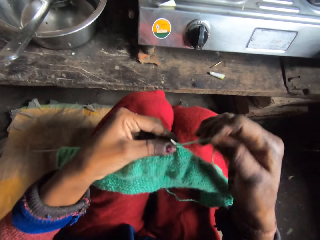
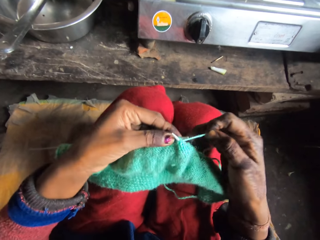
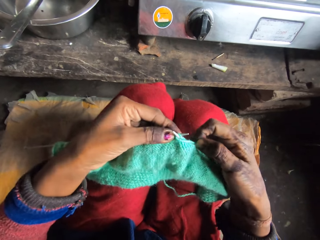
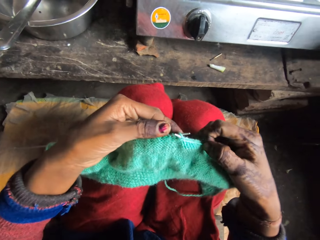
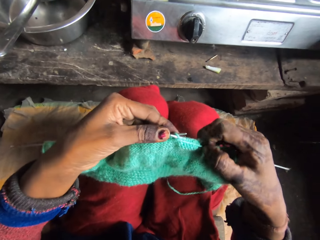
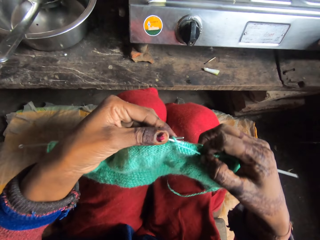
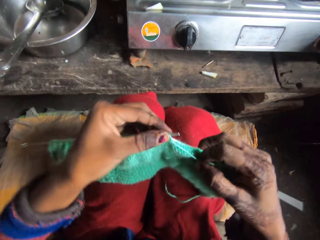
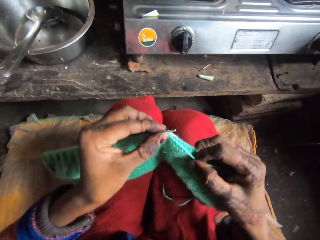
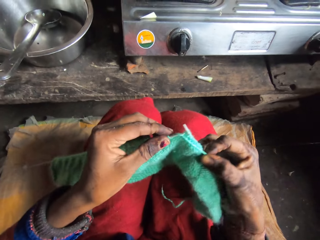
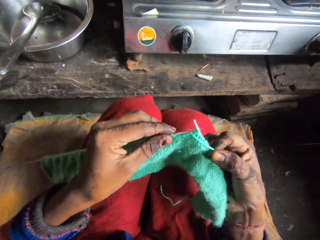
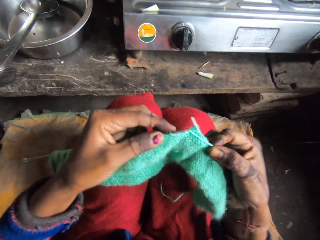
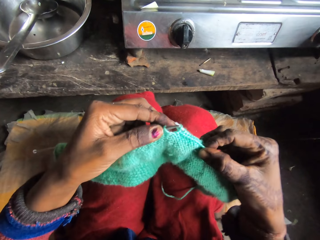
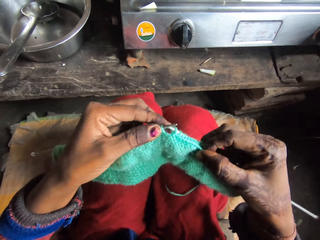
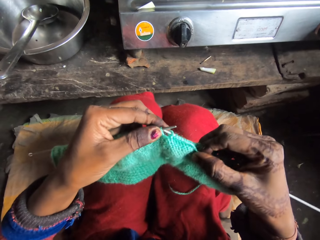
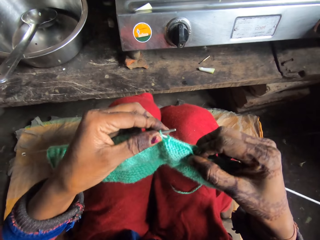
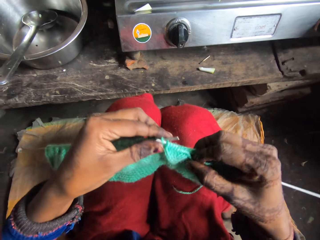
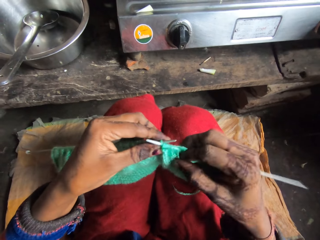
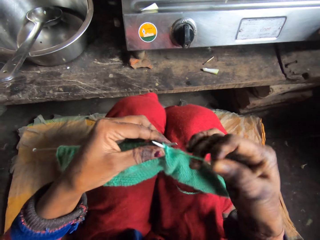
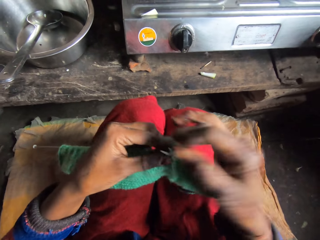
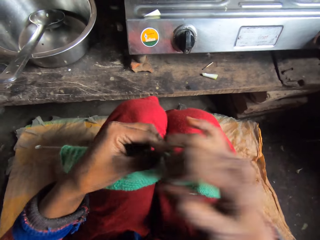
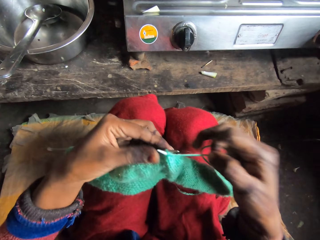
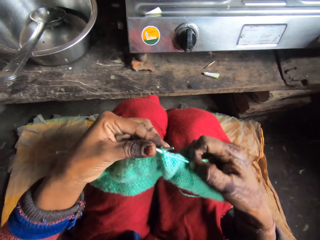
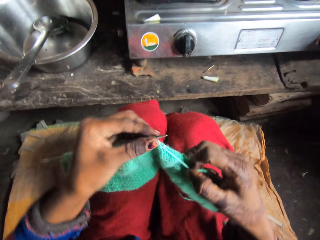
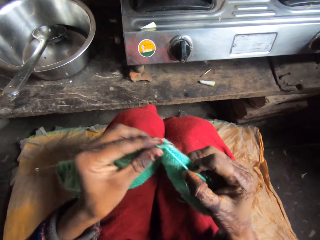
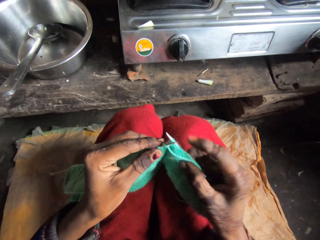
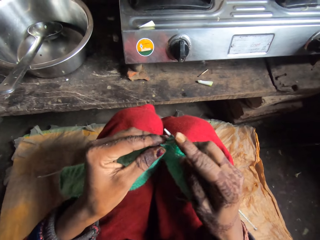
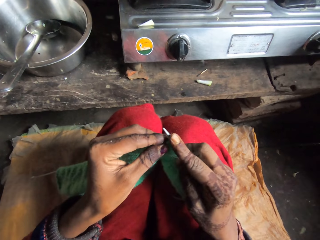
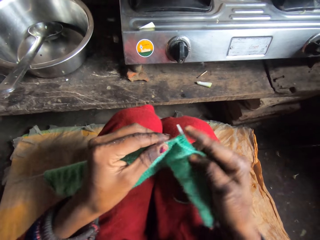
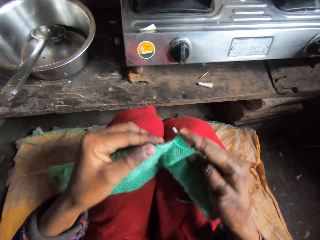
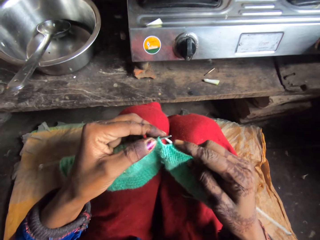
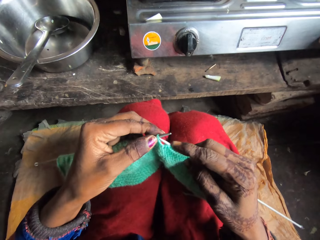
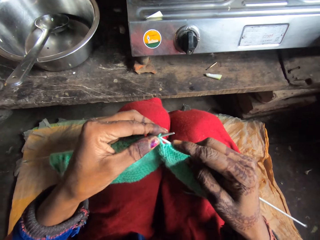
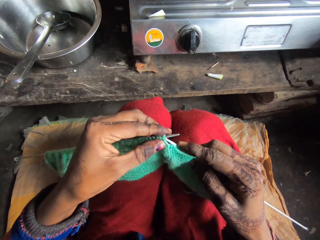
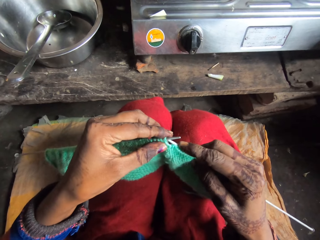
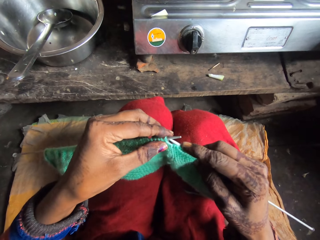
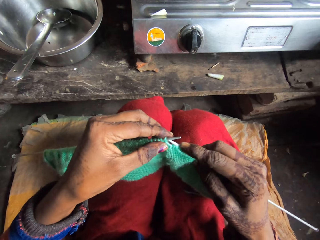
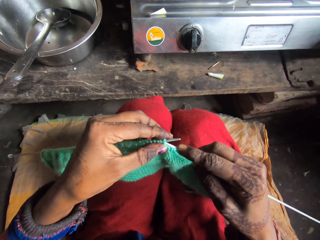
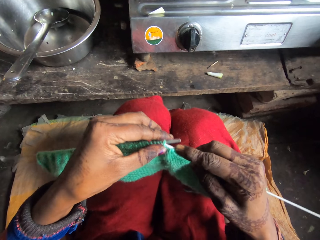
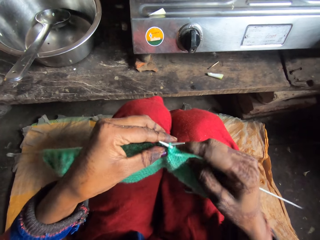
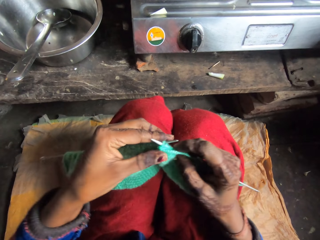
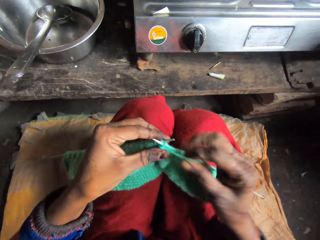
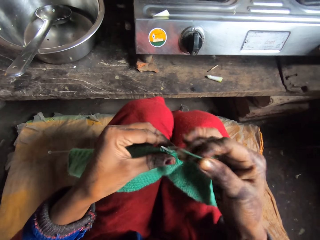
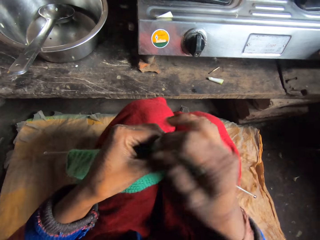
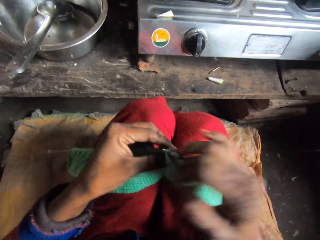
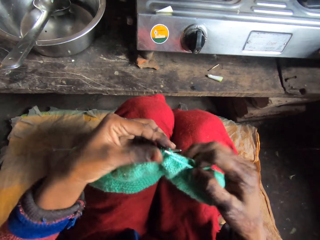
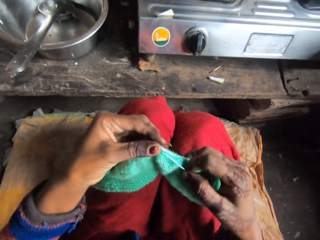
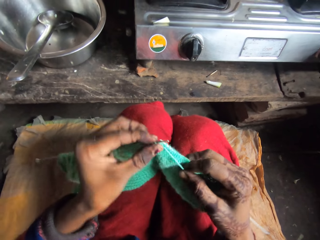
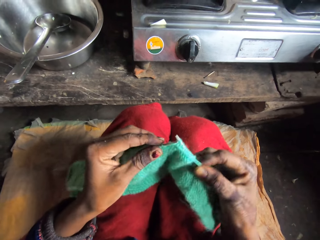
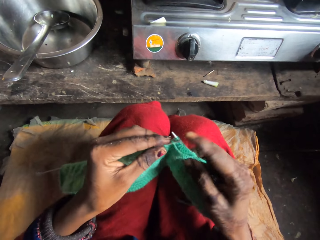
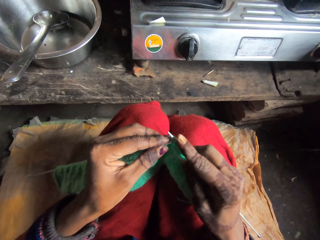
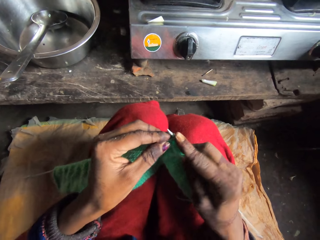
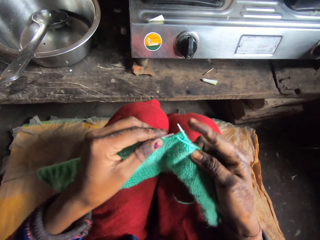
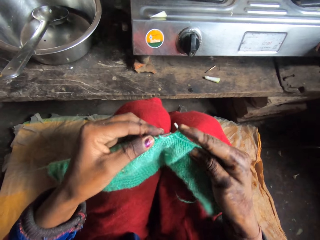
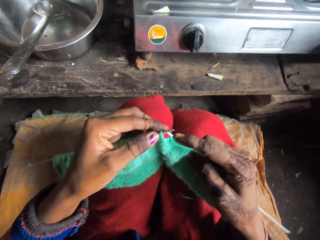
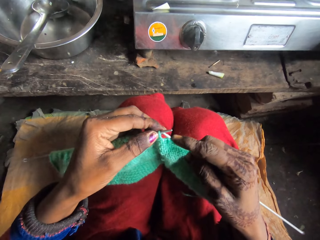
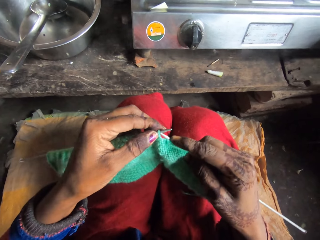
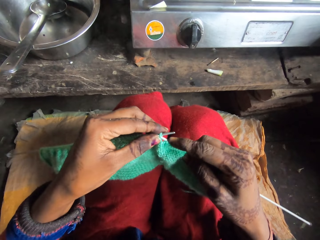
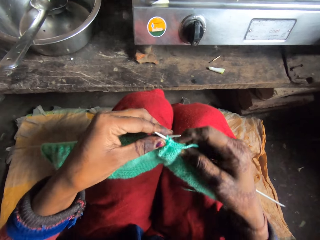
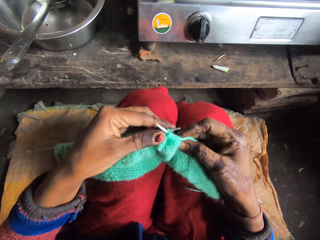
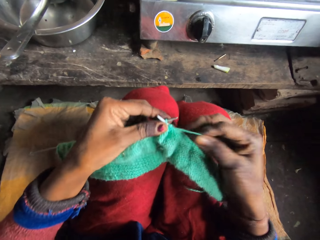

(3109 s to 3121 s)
The camera wearer rolls the string on the knitting needle. They knit the cloth. They roll the string on the knitting needle. They knit the cloth. They roll the string on the knitting needle. They knit the cloth.

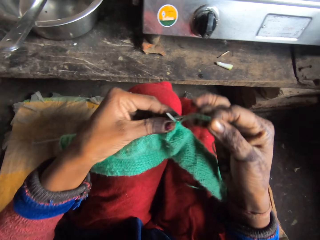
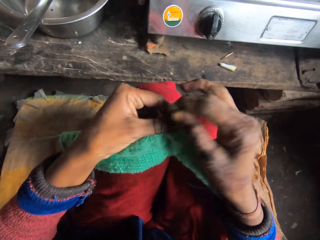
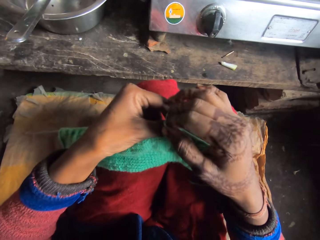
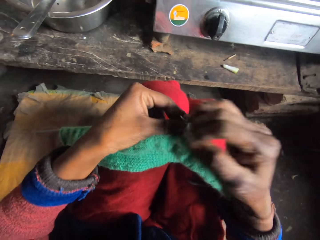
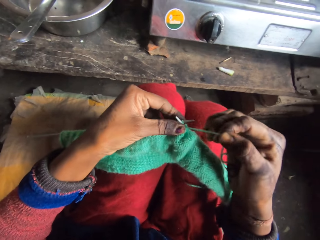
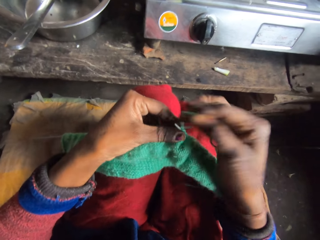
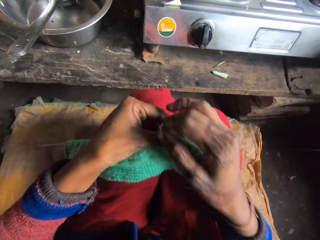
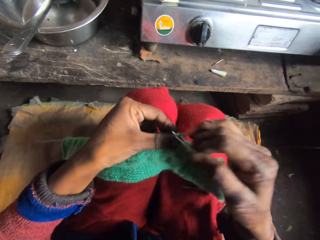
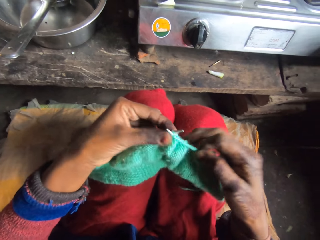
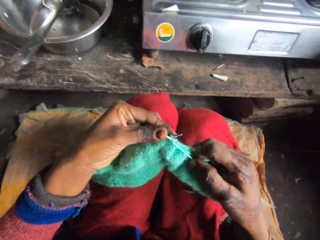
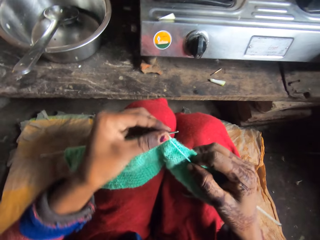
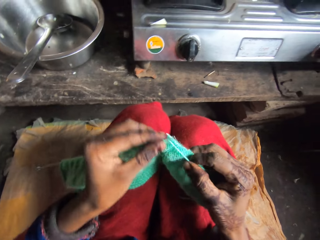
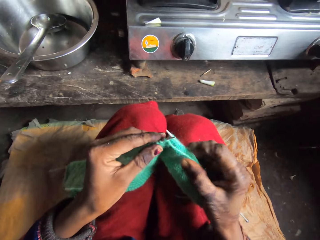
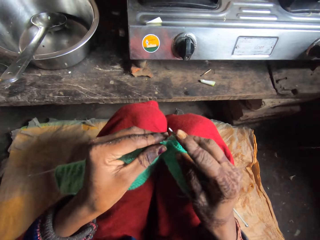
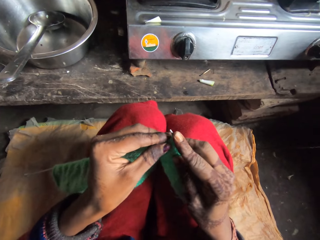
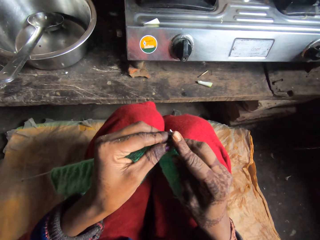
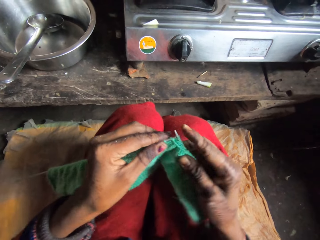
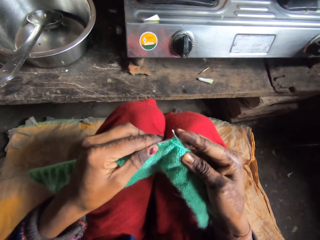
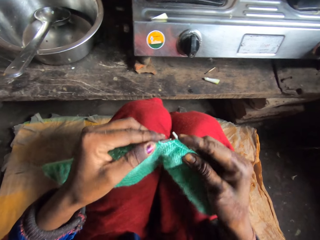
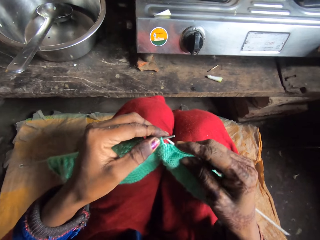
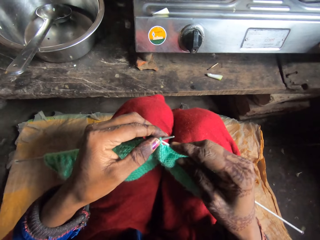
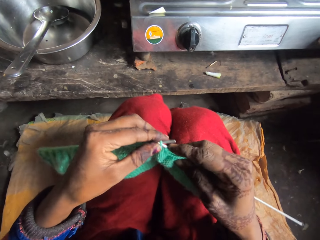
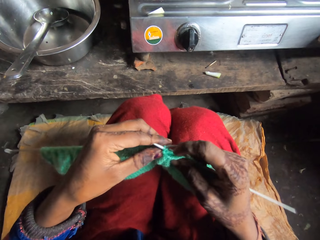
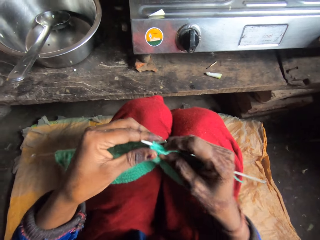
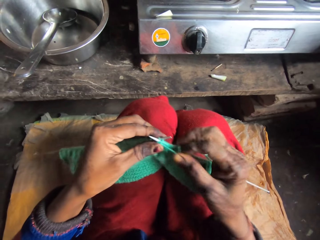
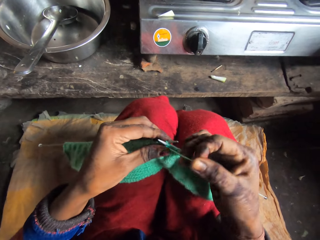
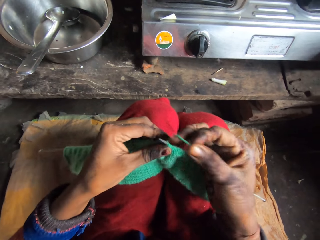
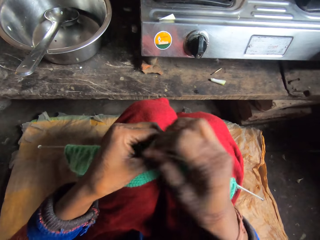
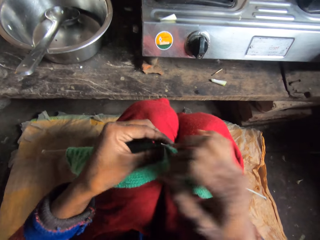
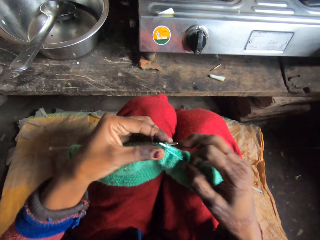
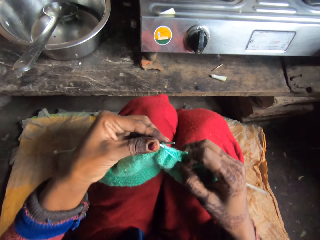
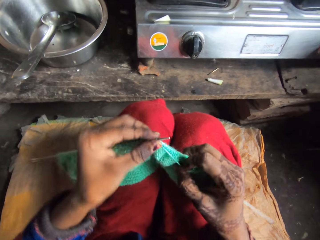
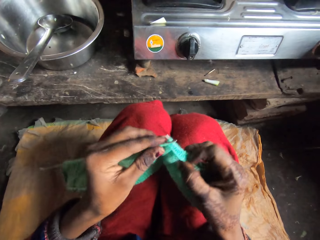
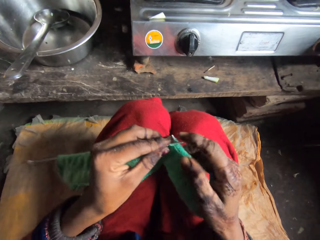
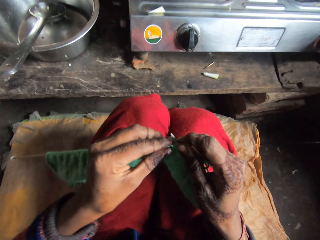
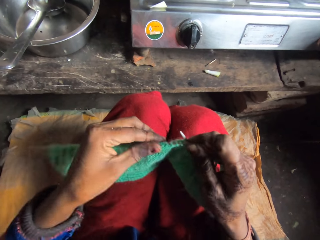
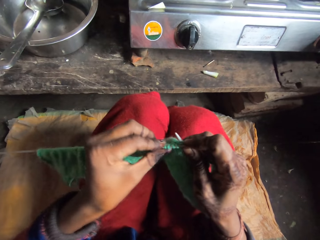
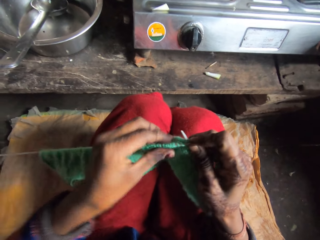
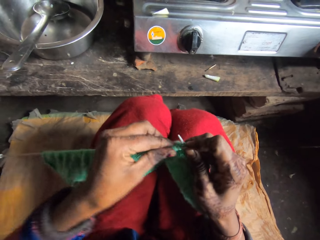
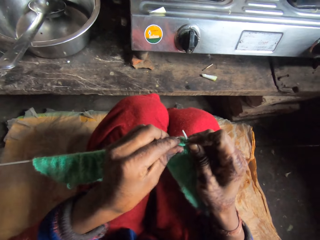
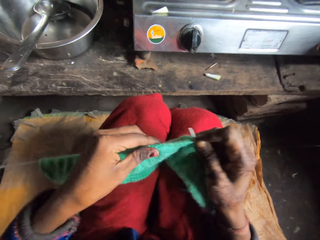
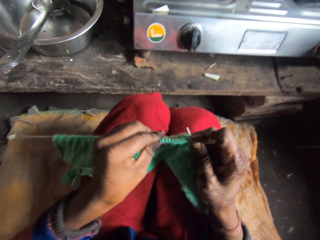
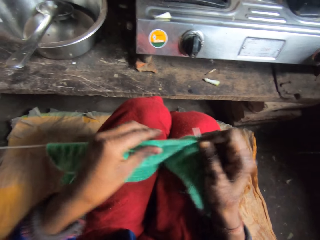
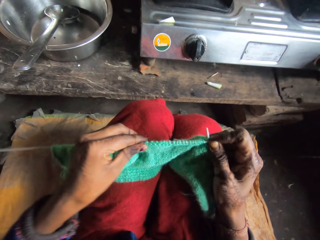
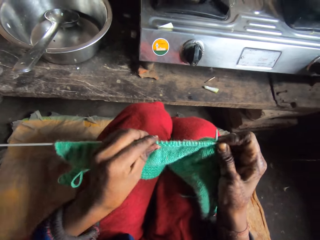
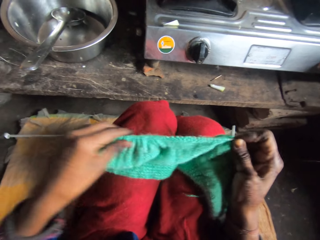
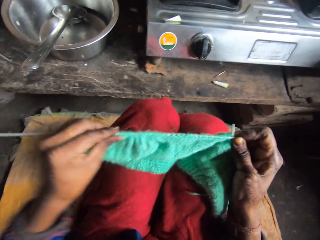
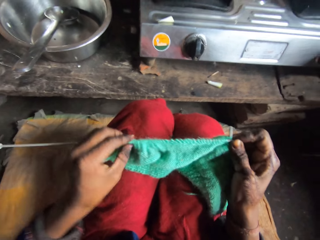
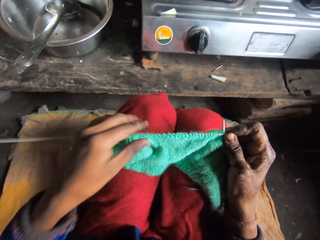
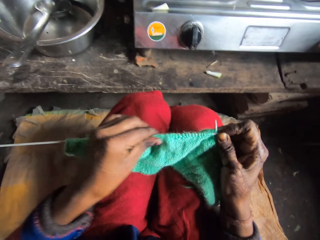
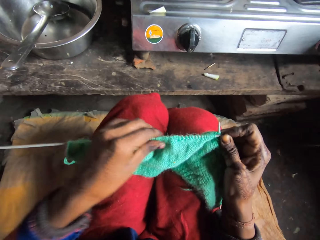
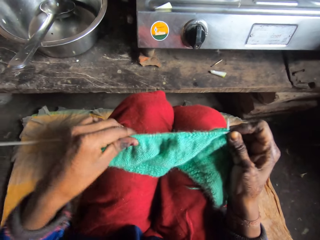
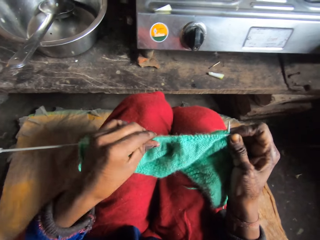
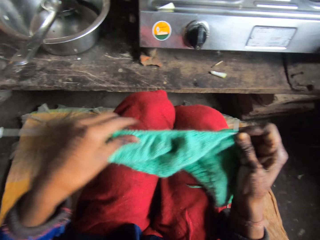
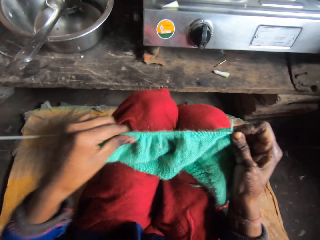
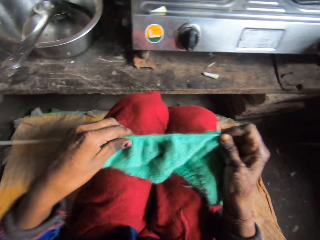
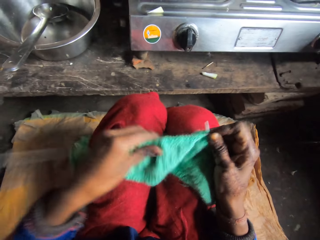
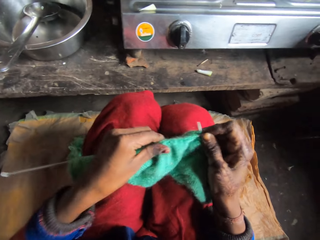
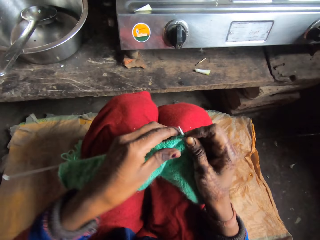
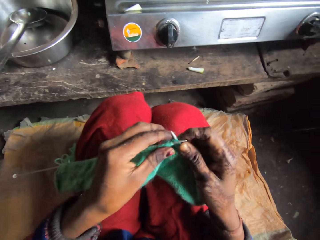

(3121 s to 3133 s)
The camera wearer rolls the string on the knitting needle. They knit the cloth. They roll the string on the knitting needle. They knit the cloth. They push the cloth on the knitting needle.
